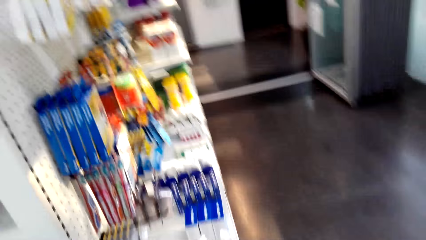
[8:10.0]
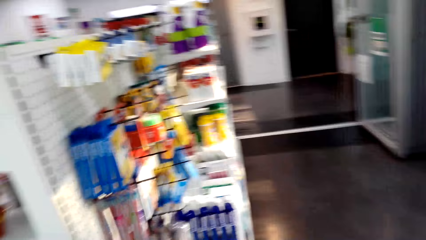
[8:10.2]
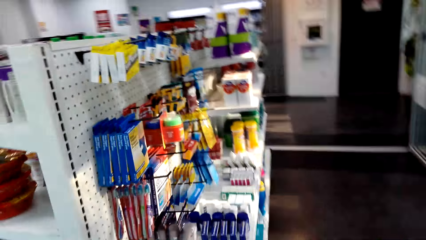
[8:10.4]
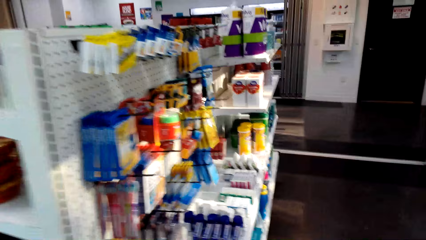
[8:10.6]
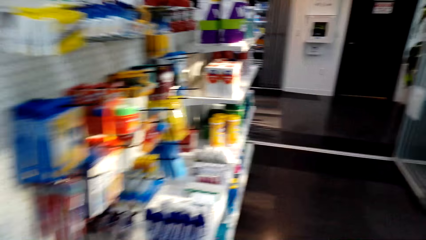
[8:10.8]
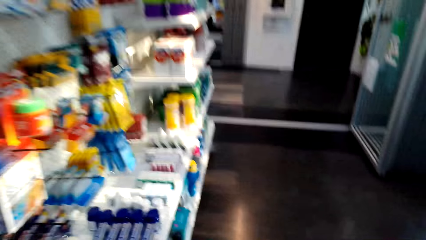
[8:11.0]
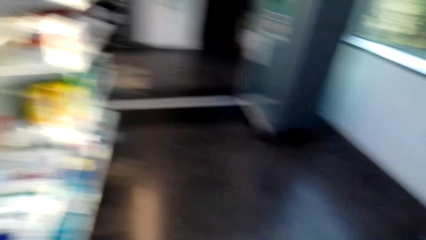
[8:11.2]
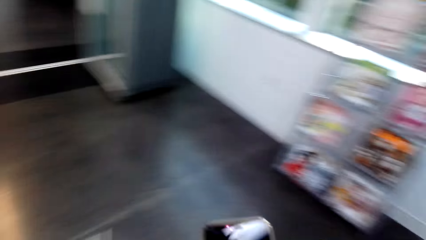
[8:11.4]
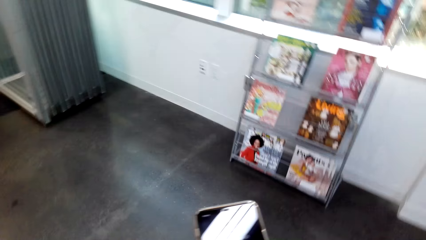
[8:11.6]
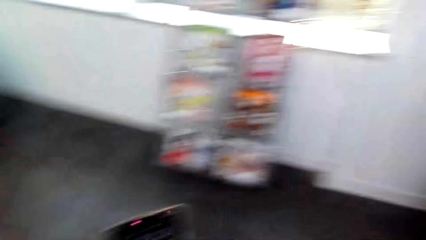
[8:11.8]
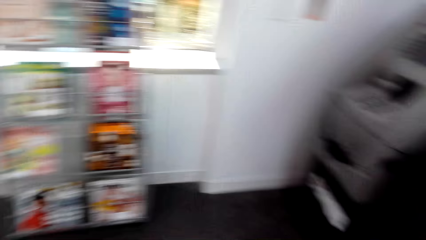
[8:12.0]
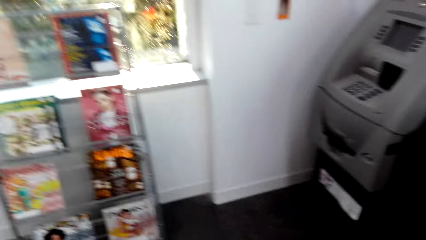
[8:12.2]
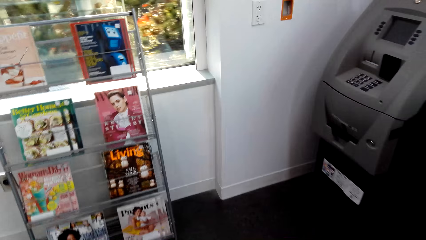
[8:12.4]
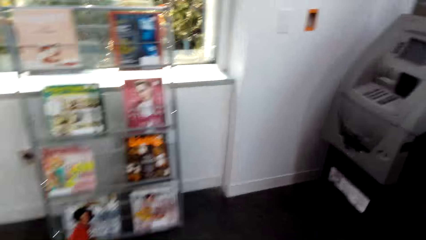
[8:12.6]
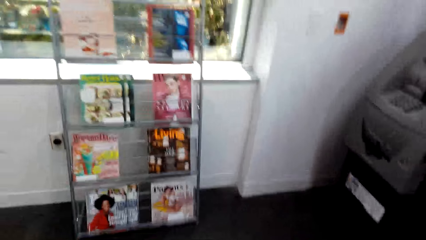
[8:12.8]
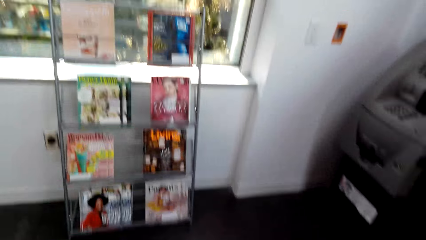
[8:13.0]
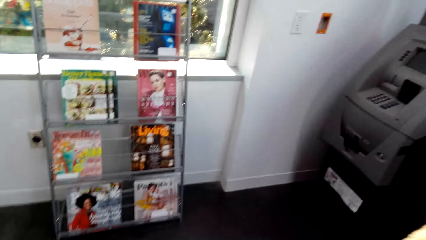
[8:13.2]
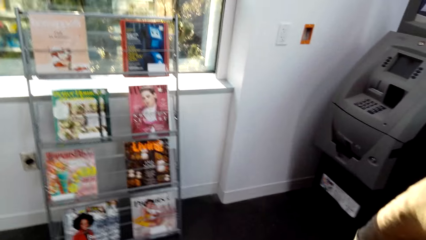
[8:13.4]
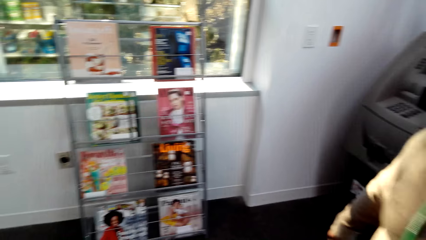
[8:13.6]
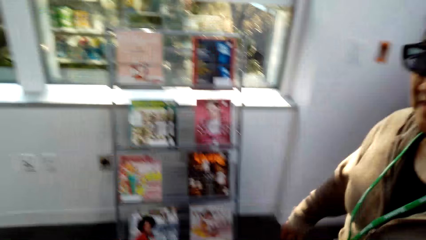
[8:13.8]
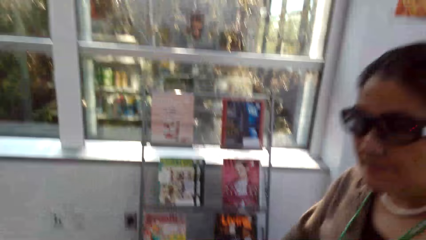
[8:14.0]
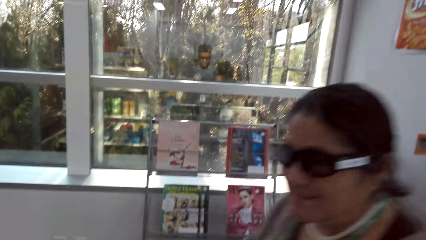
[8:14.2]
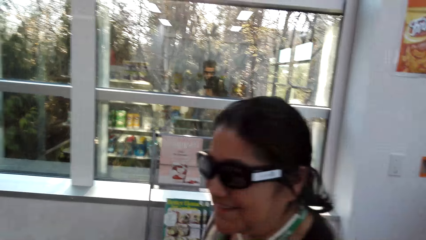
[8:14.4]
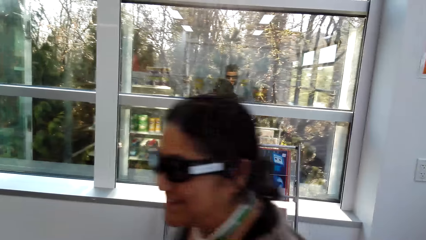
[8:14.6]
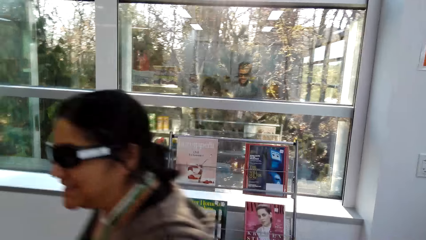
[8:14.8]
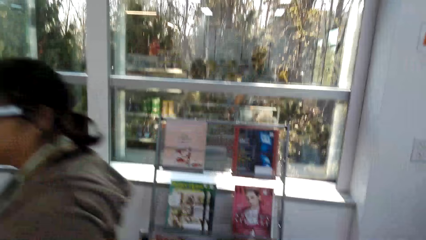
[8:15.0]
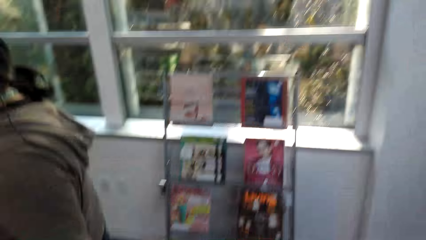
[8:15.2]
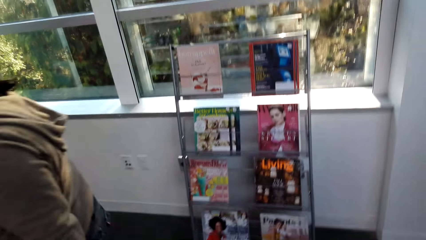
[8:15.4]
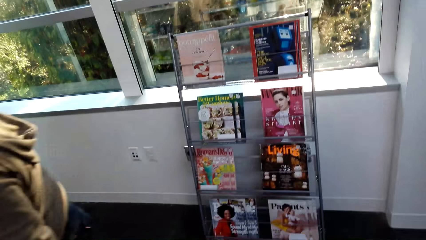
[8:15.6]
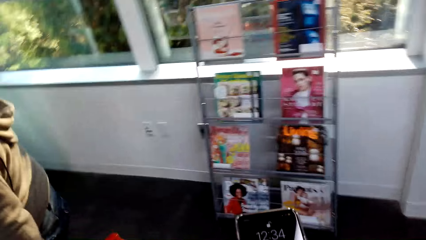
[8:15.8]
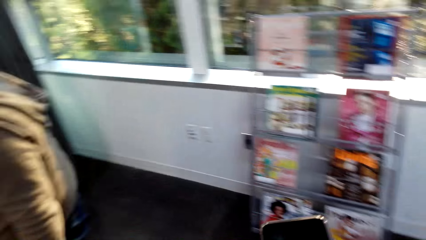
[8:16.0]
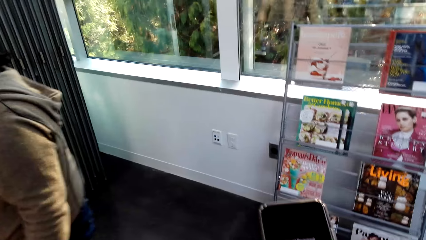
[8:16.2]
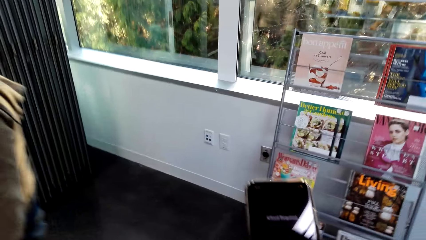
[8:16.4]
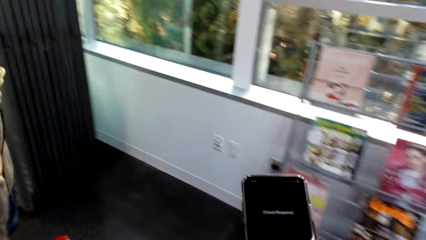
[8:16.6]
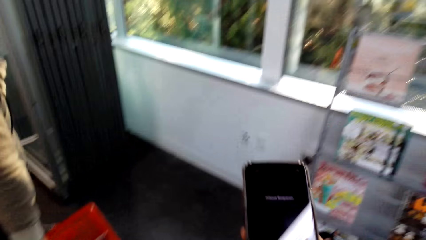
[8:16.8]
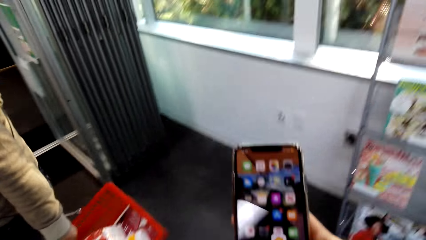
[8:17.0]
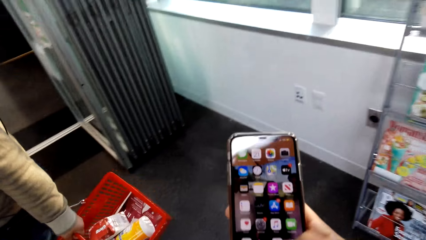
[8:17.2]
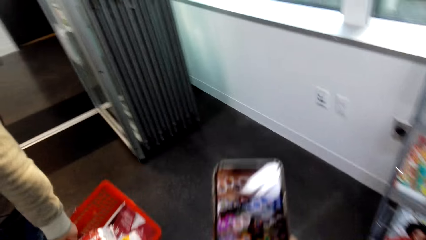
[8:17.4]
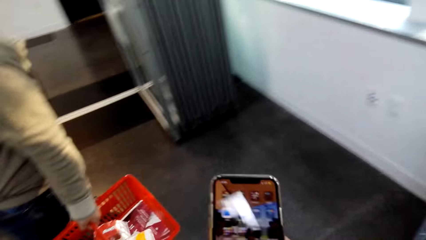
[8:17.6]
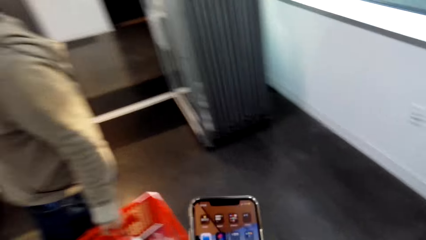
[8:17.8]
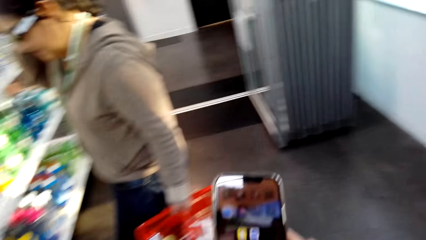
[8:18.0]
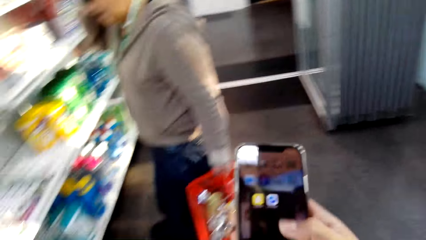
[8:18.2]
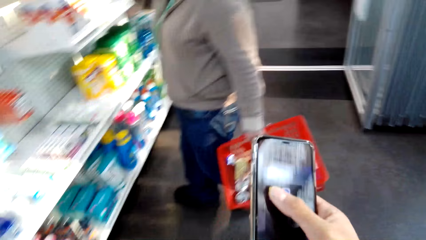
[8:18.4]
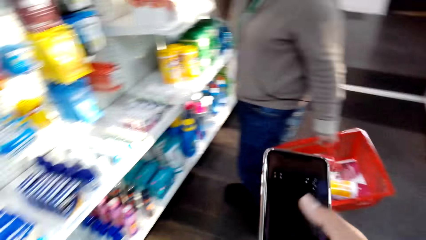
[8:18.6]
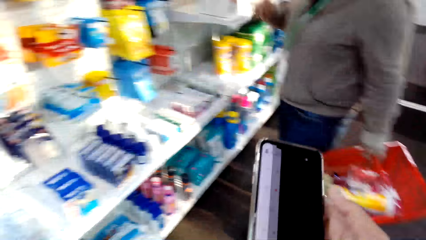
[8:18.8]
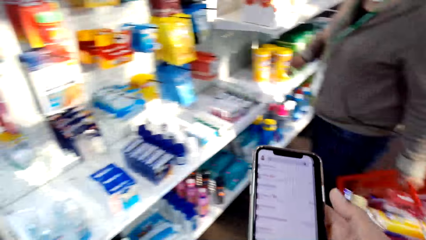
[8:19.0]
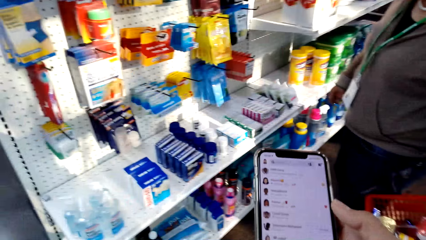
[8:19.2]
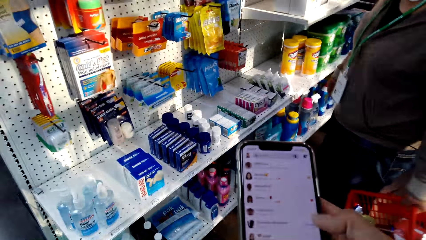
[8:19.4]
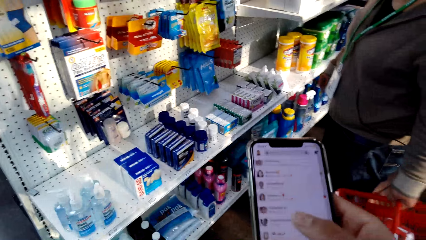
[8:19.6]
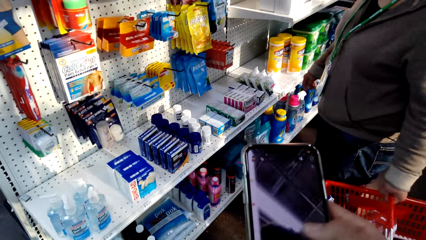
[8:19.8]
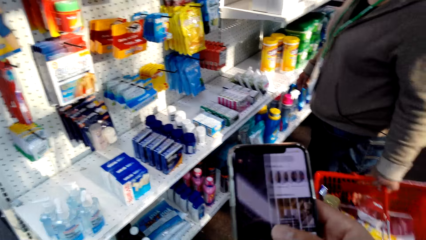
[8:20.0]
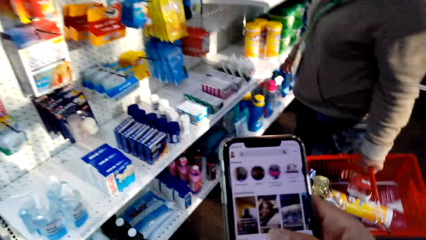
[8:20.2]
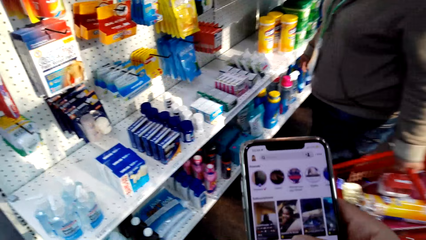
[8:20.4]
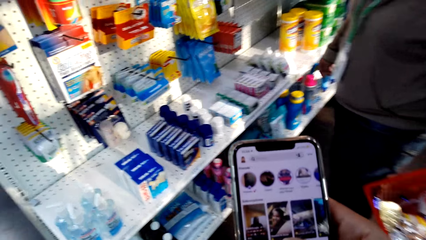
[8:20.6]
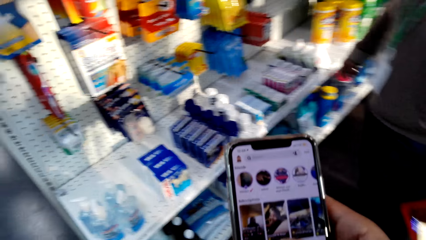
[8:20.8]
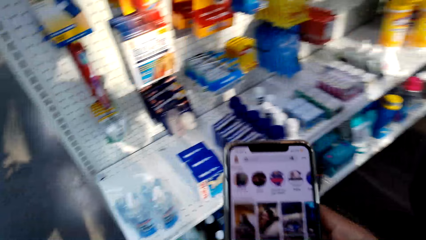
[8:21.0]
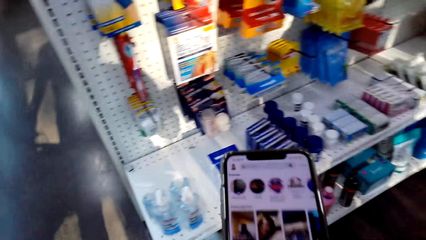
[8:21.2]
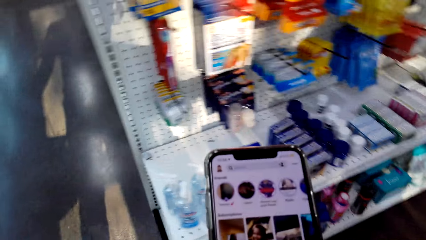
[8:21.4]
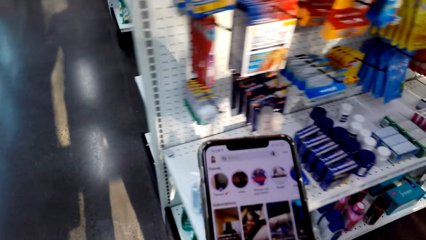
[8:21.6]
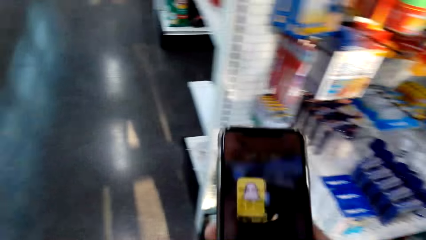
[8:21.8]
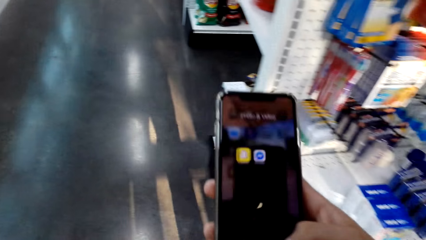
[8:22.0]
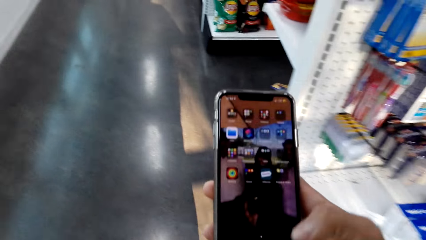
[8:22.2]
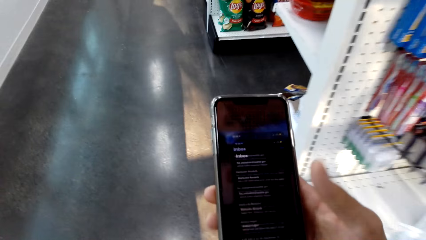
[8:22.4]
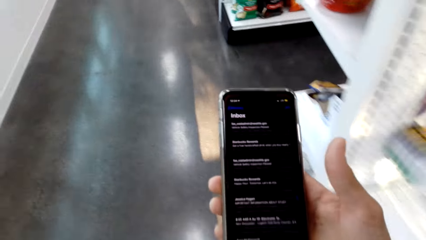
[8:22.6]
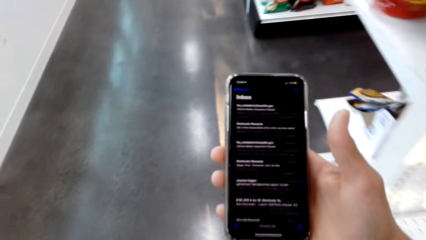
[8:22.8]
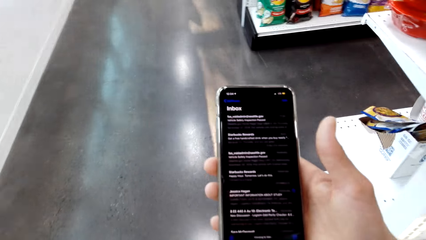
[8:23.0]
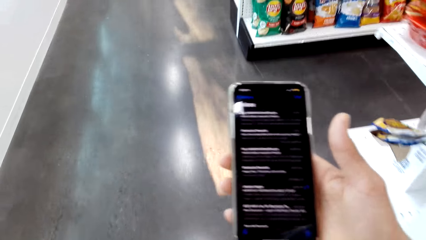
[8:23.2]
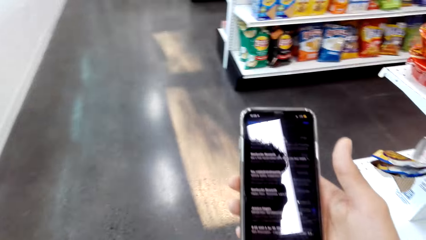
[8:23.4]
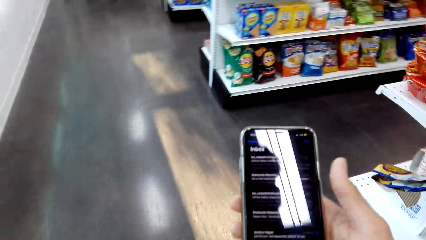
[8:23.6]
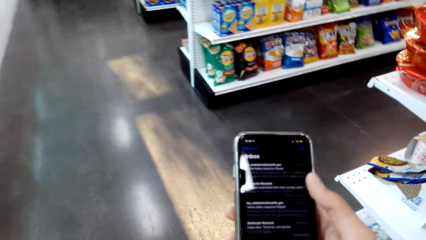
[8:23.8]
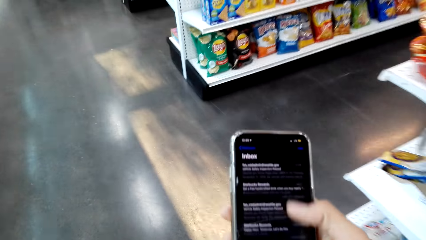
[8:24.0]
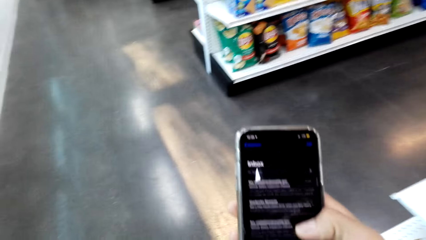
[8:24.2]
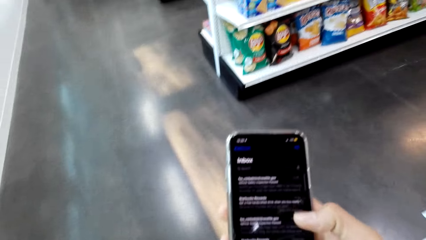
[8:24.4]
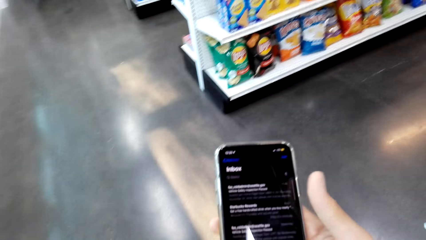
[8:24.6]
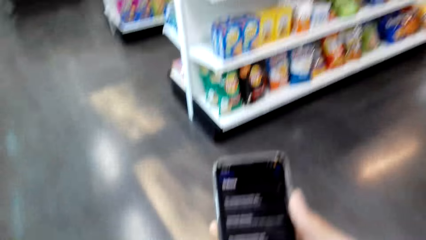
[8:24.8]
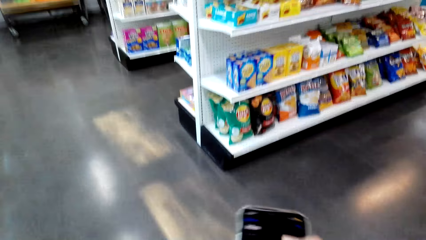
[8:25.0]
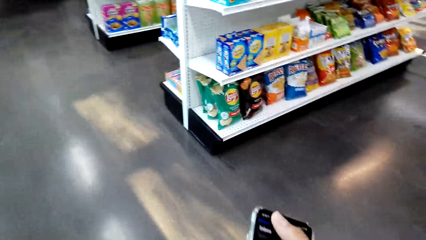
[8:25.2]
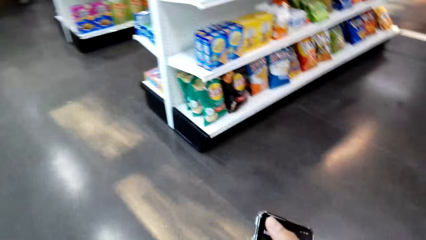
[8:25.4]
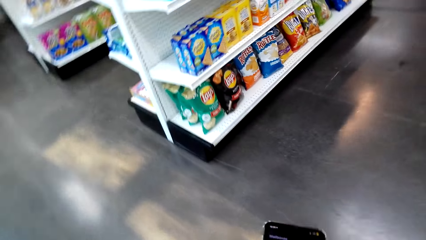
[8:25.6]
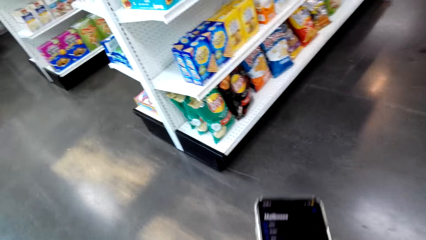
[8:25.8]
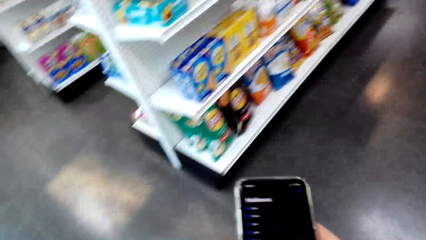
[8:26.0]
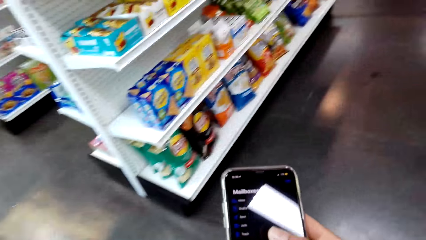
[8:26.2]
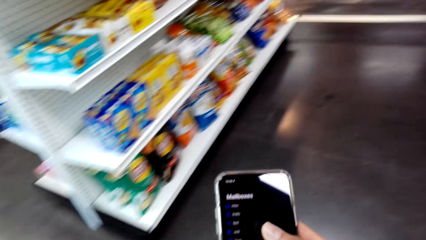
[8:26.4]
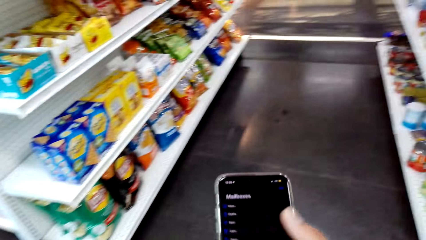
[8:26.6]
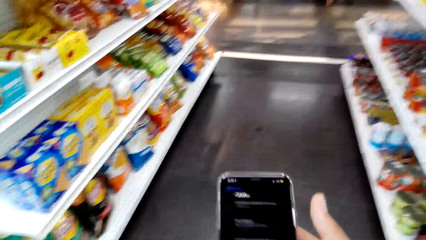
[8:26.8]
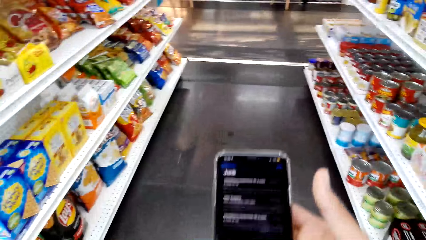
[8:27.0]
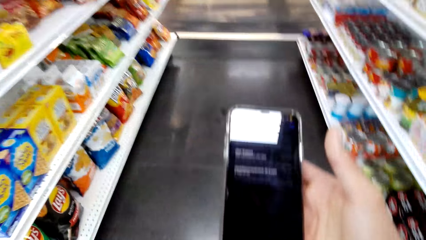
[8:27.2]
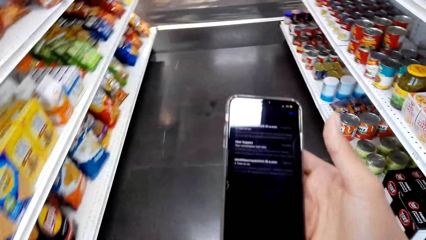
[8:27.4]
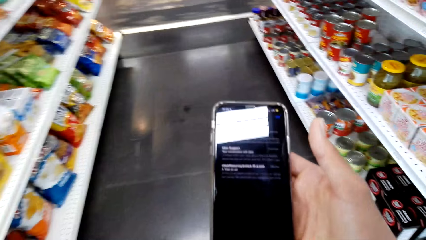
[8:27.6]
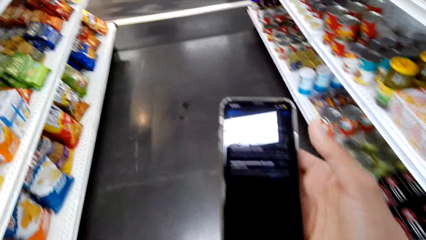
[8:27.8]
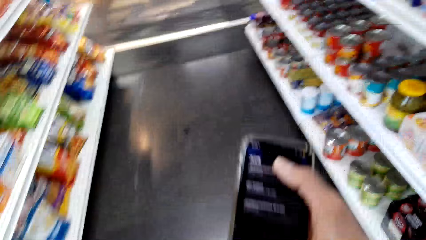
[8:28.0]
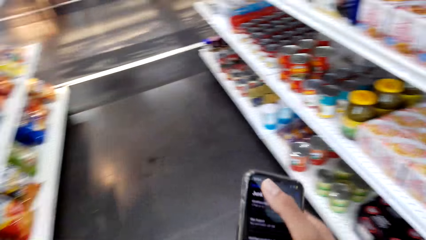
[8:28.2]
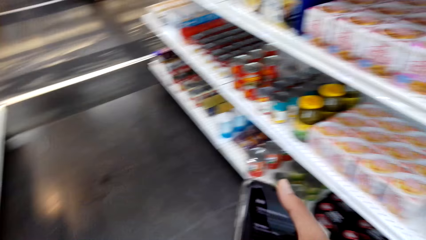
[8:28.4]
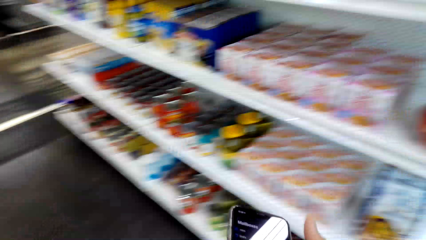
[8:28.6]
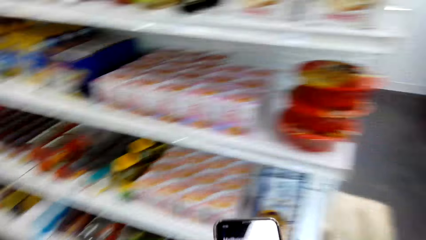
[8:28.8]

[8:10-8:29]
The camera wearer scrolls on a phone. They scroll the phone.
